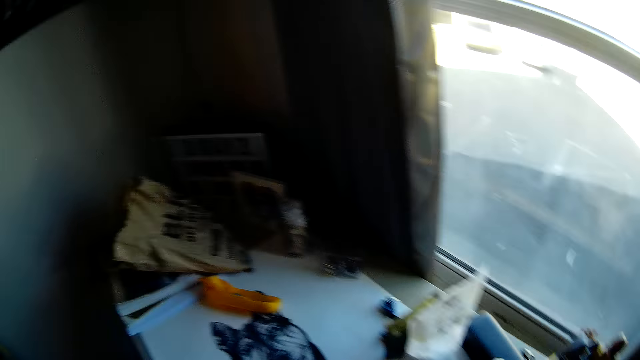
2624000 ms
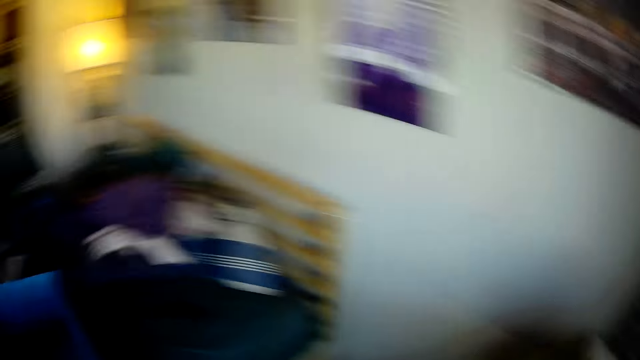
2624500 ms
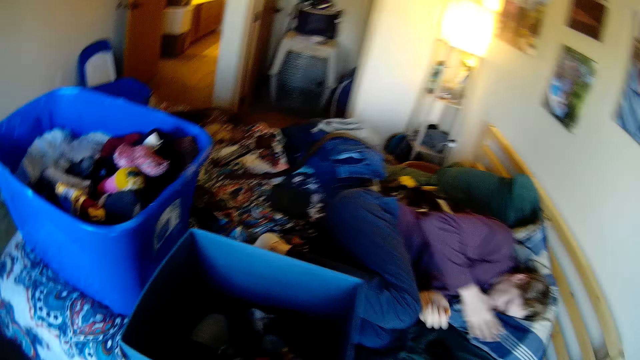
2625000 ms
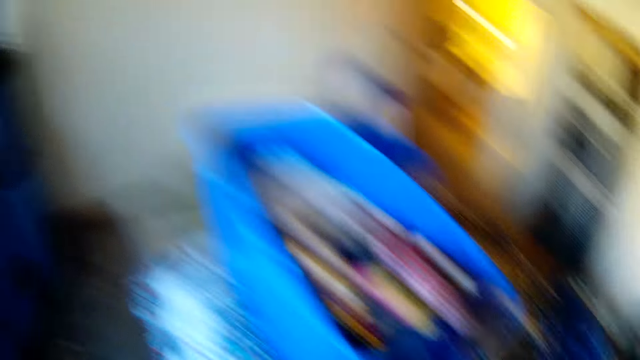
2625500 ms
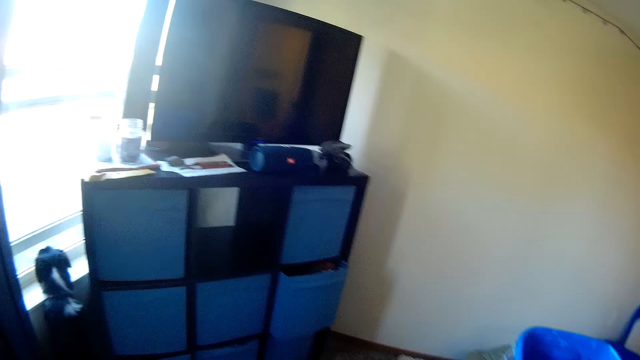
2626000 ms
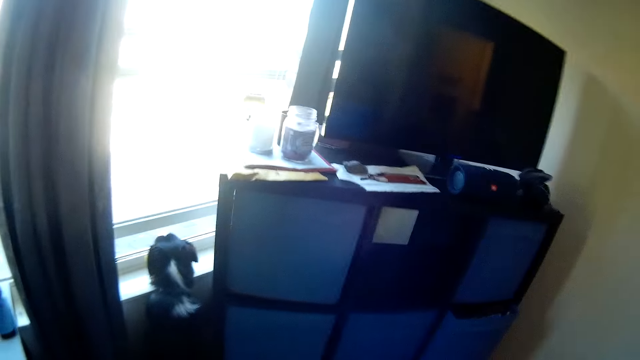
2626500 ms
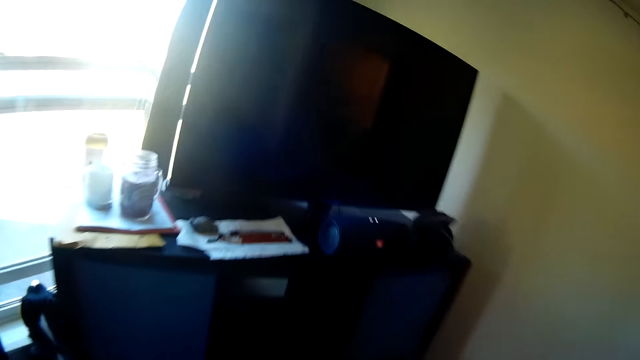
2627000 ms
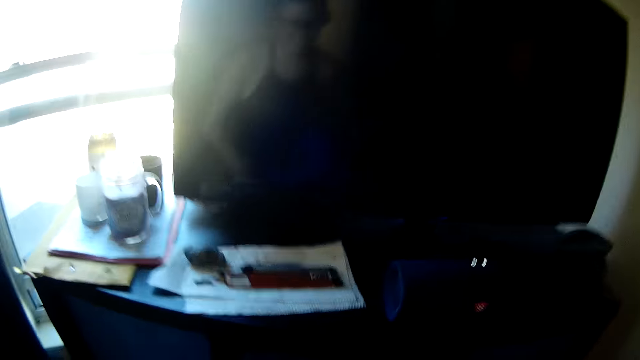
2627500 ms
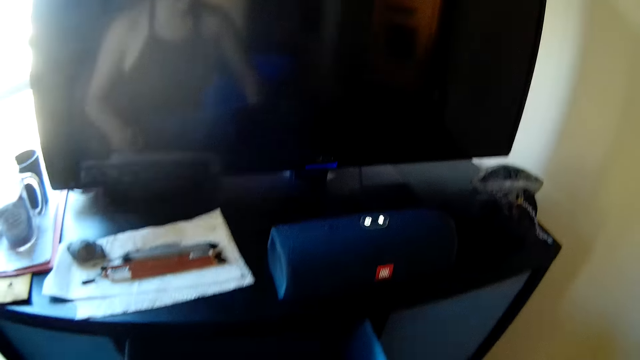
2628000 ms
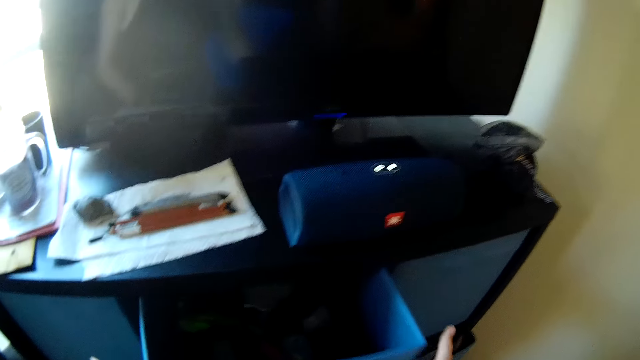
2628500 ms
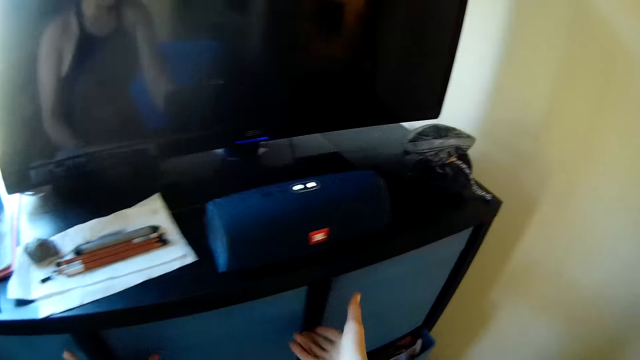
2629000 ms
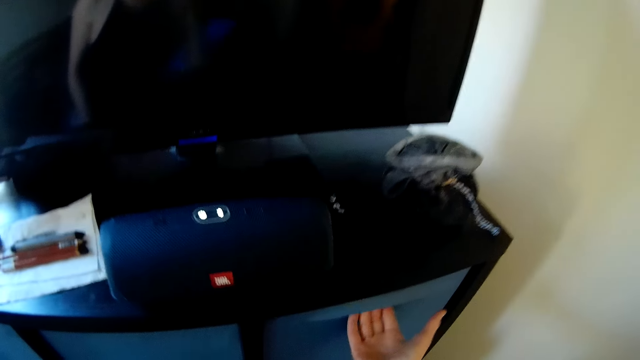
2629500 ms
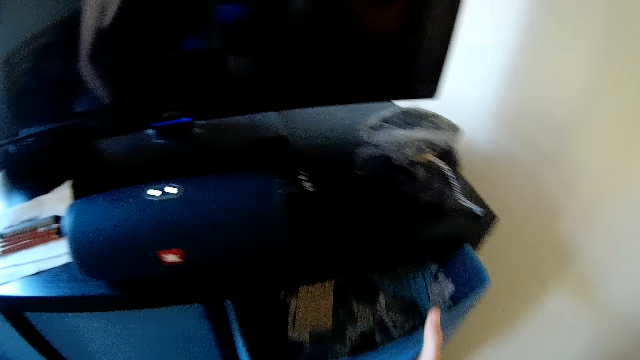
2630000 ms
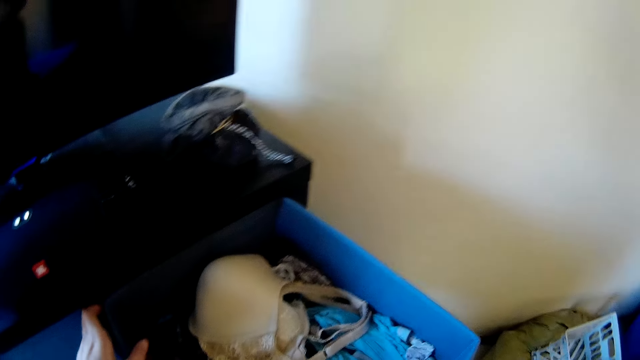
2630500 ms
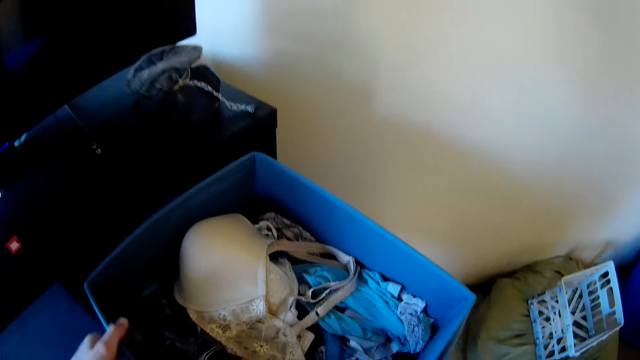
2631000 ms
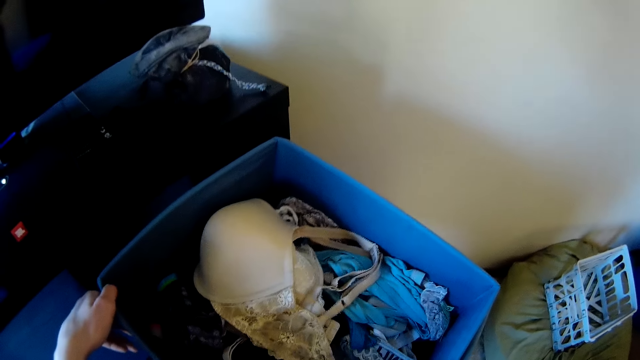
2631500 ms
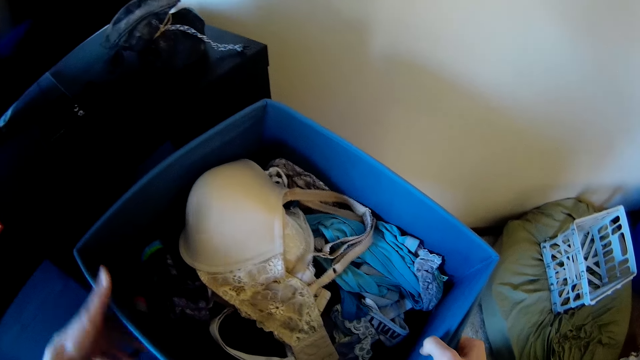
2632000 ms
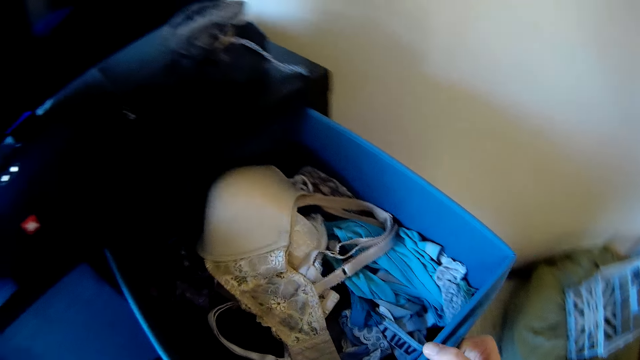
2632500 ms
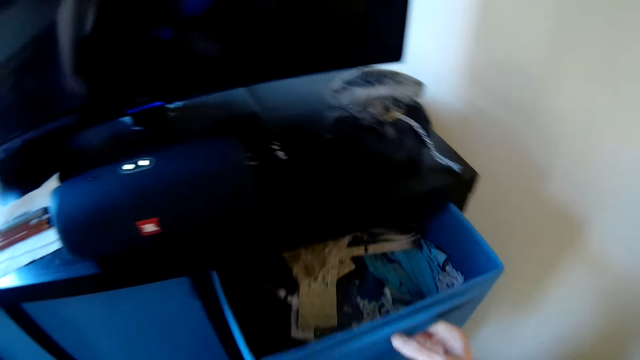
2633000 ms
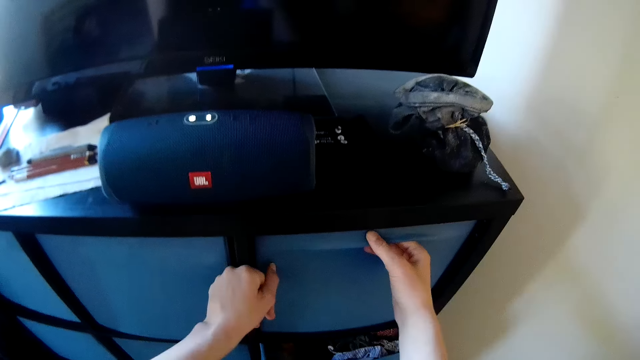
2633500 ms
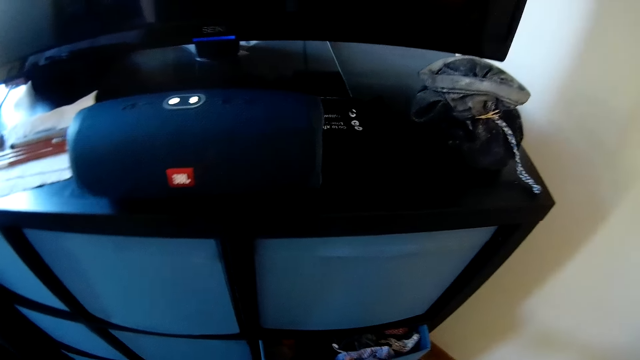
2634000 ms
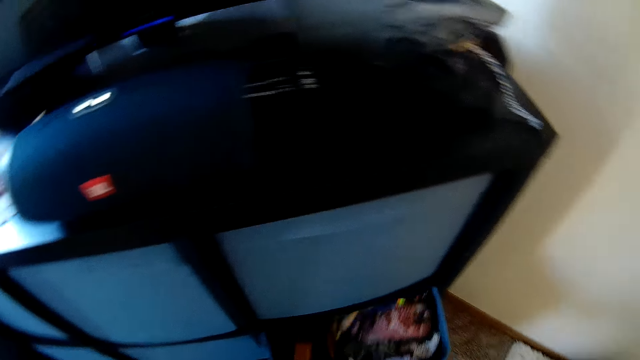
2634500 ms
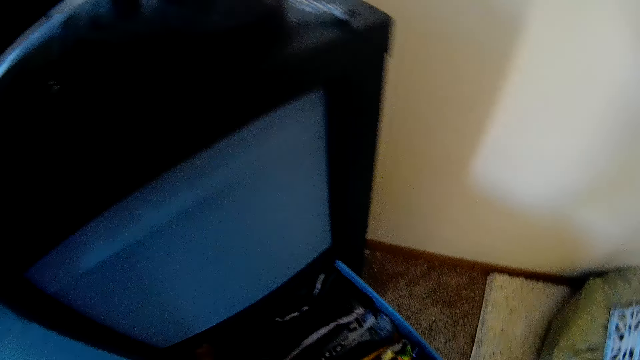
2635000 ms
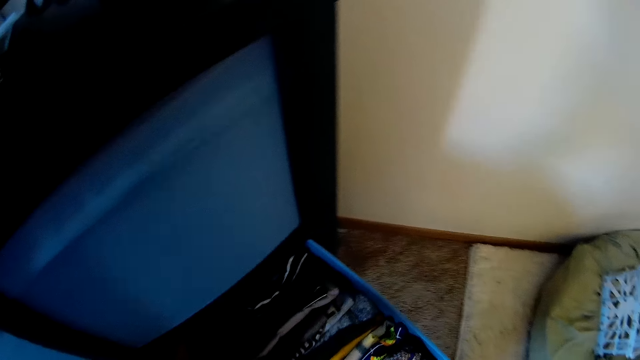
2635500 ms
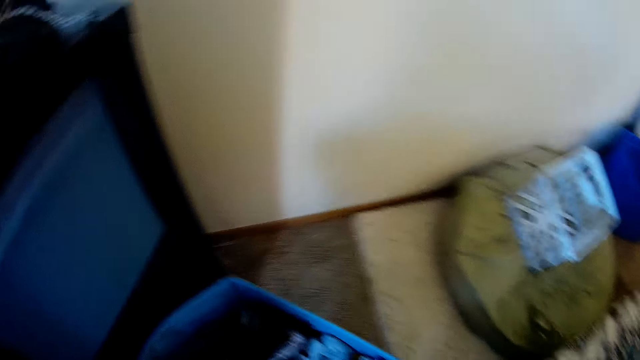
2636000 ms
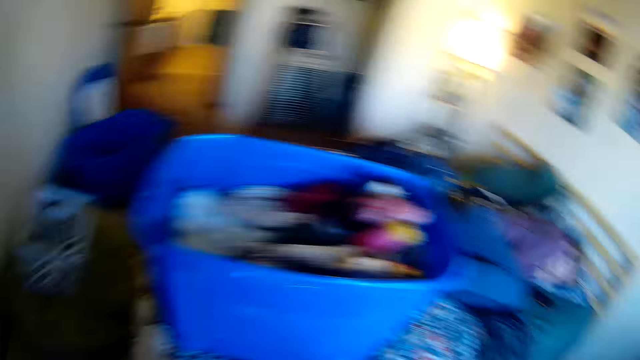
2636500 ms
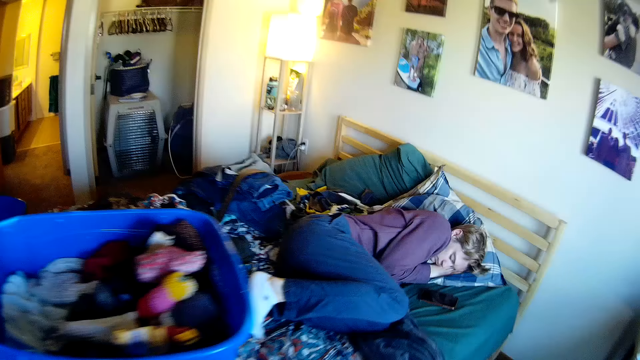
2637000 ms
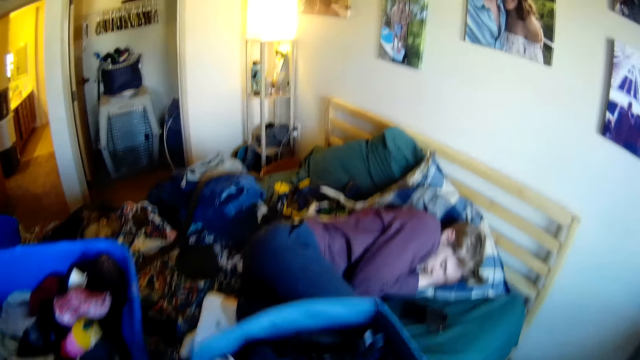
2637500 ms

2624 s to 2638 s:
The camera wearer looks around the room. They walk around. They open the drawer. They close the drawer. They open the drawer. They look at the clothes. They close the drawer. They open the drawer. They hold the drawer and carry the drawer.

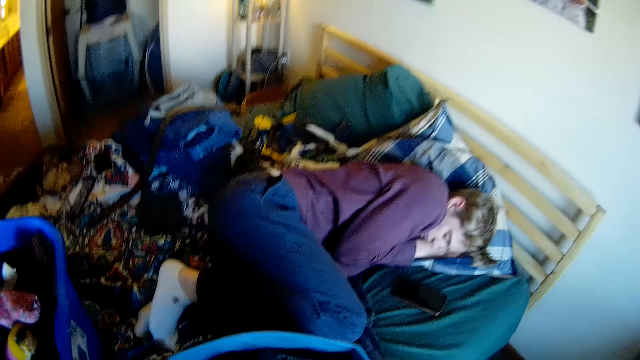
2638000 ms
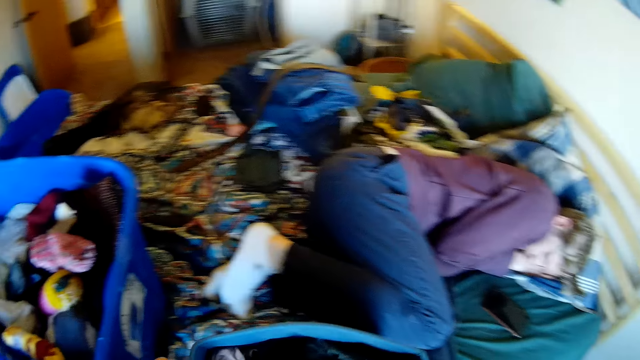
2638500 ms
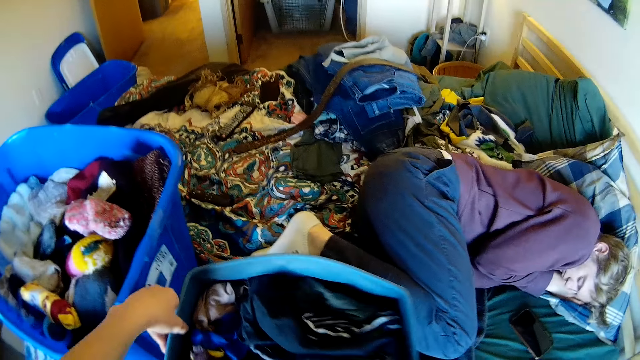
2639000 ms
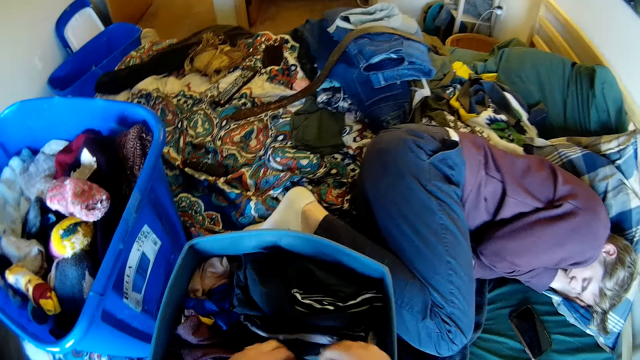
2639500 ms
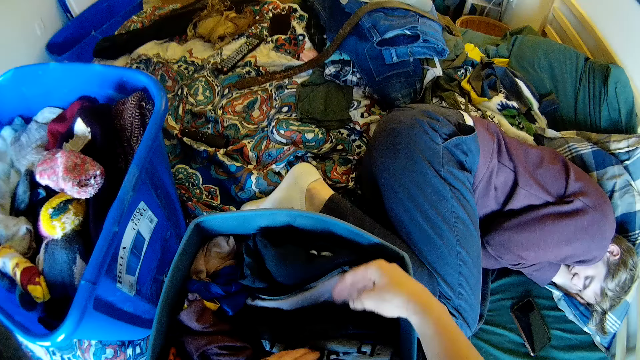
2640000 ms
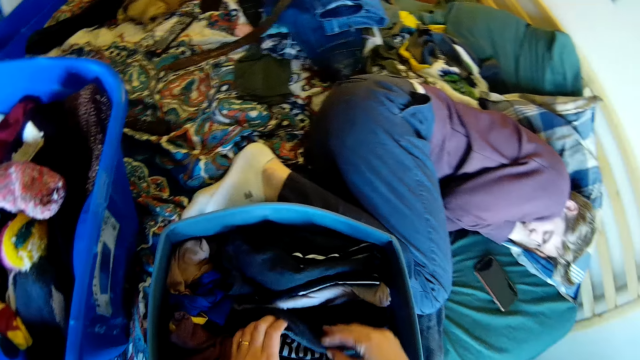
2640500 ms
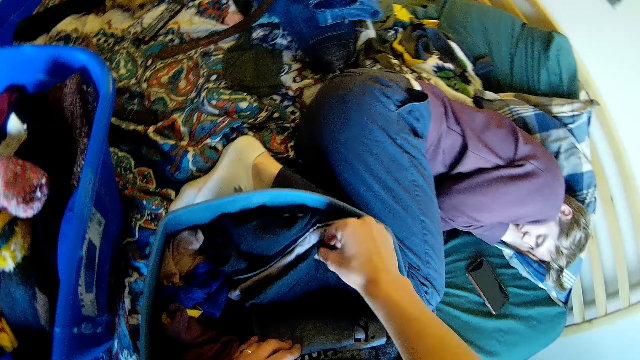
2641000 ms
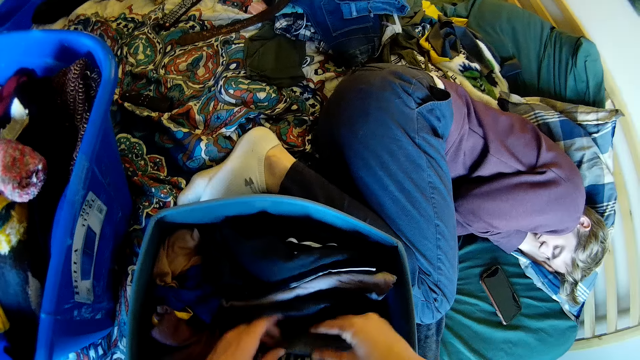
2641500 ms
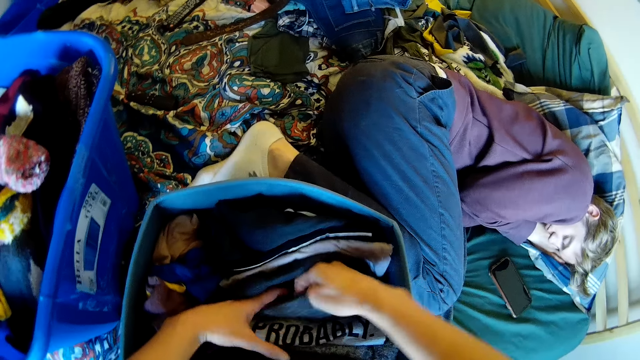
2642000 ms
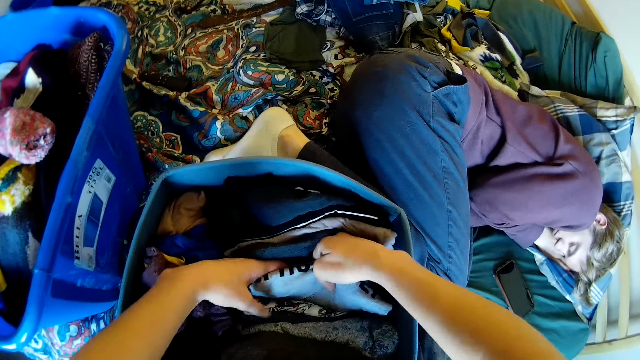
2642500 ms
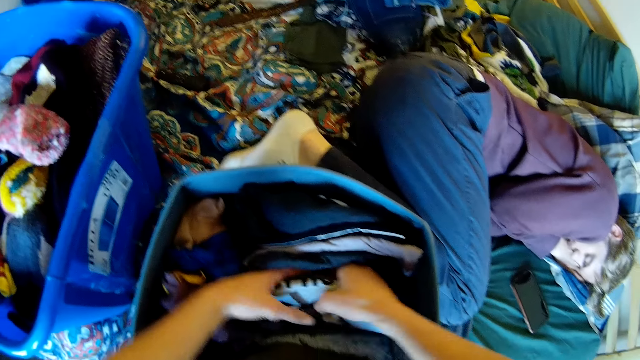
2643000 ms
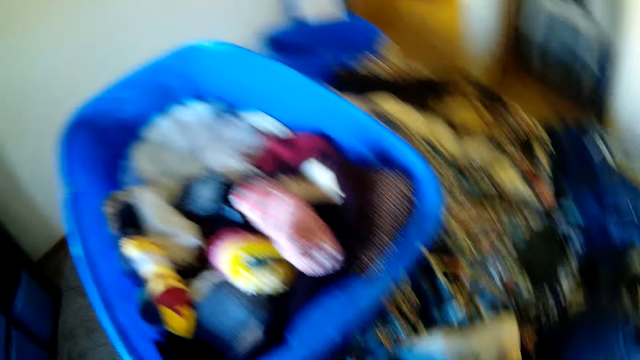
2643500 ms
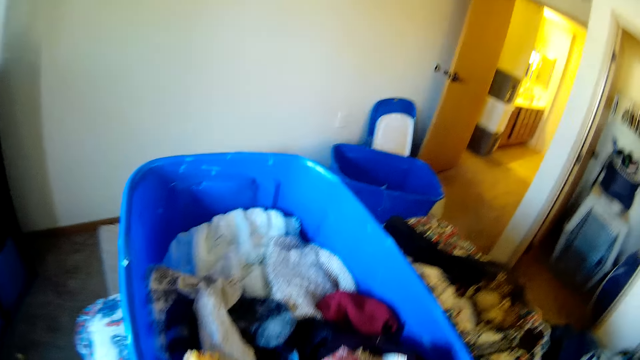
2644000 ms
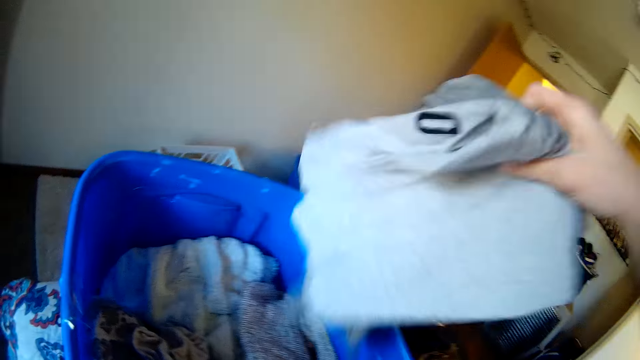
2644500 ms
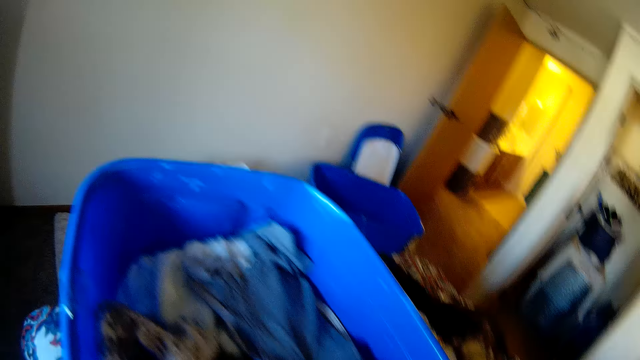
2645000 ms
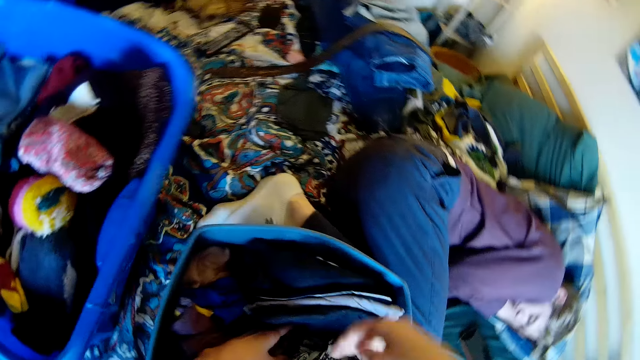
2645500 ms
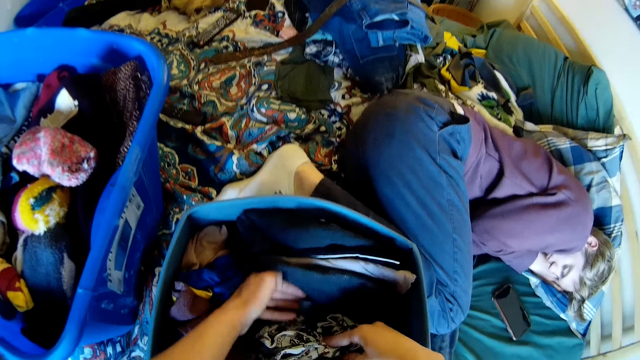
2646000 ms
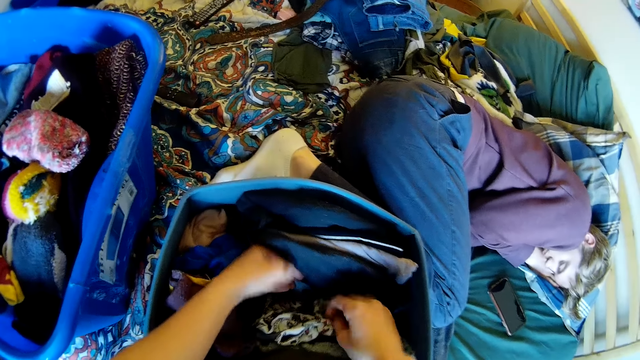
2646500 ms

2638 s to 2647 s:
The camera wearer puts the drawer on the bed. They look at the clothes. They pick up a cloth. They put the cloth in the plastic bin.
